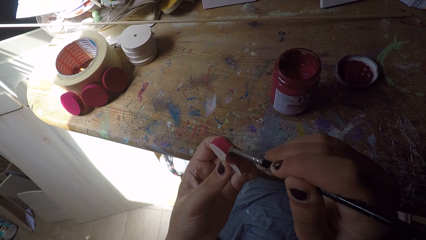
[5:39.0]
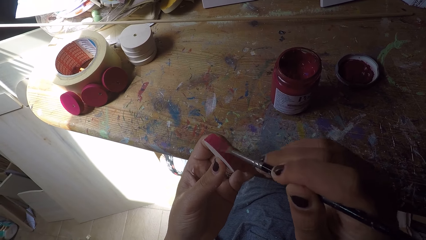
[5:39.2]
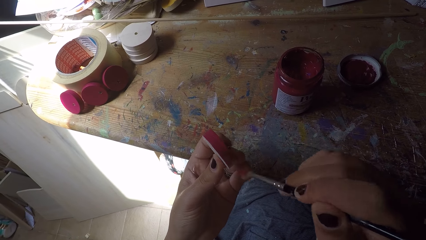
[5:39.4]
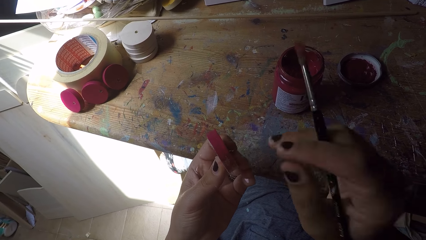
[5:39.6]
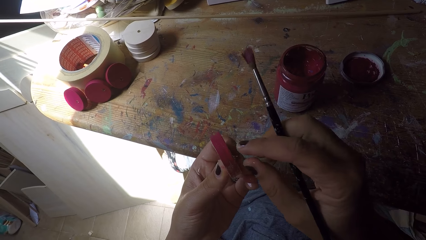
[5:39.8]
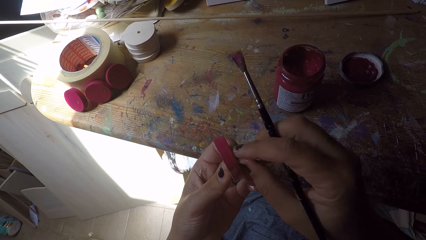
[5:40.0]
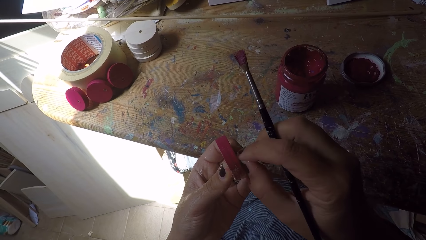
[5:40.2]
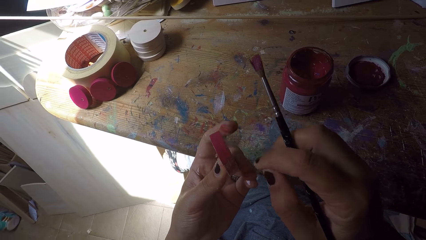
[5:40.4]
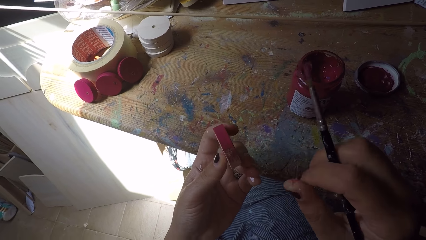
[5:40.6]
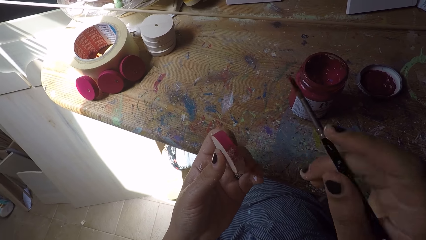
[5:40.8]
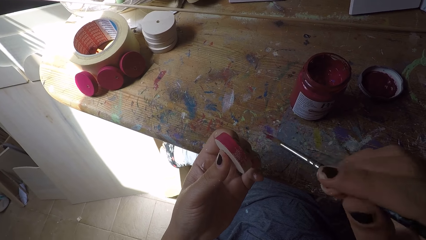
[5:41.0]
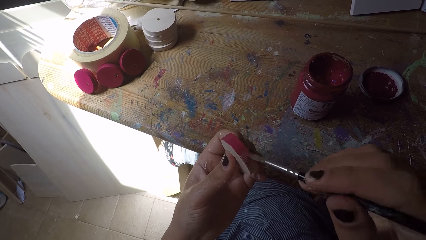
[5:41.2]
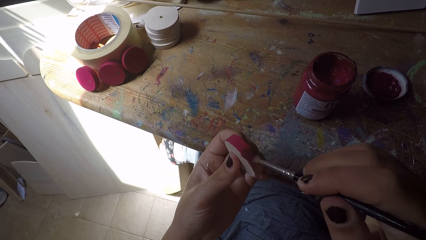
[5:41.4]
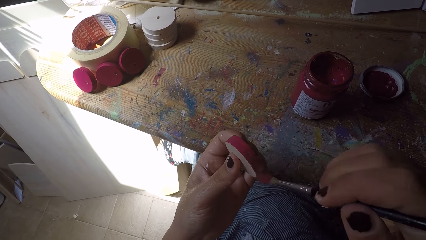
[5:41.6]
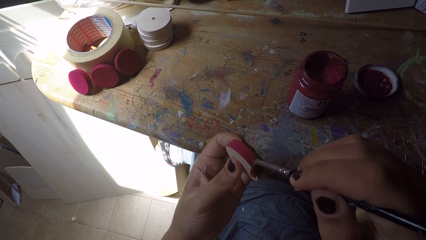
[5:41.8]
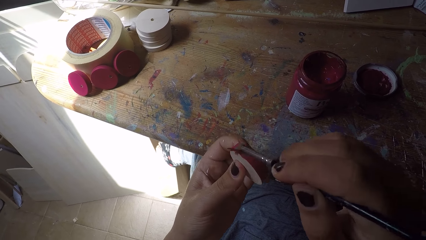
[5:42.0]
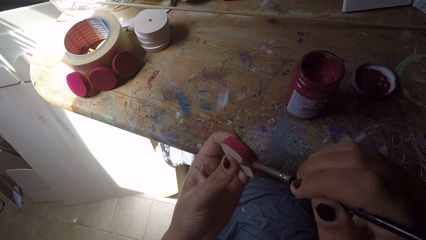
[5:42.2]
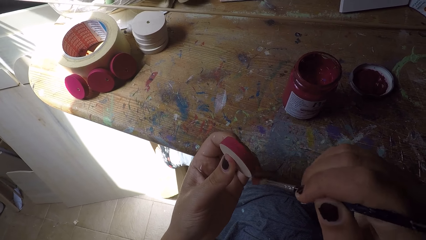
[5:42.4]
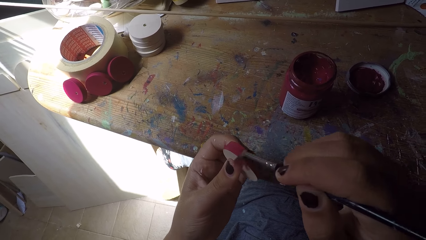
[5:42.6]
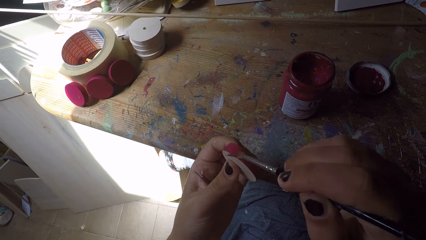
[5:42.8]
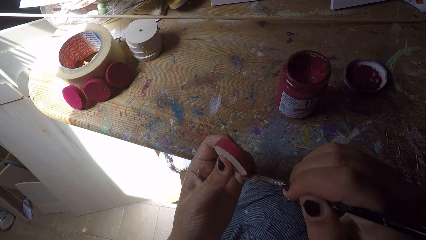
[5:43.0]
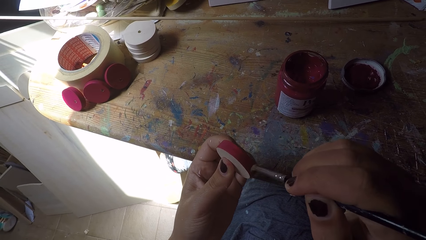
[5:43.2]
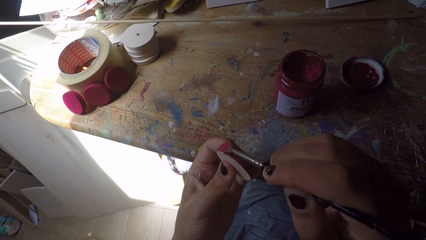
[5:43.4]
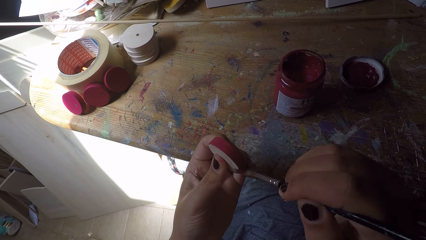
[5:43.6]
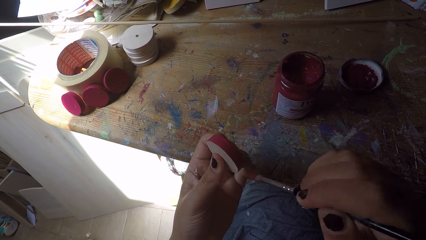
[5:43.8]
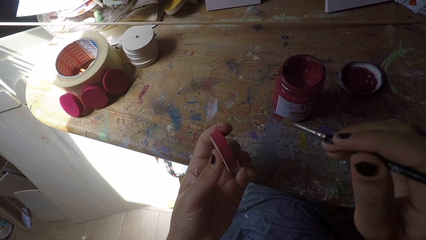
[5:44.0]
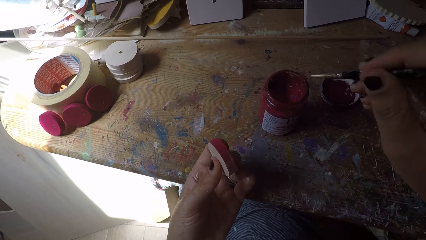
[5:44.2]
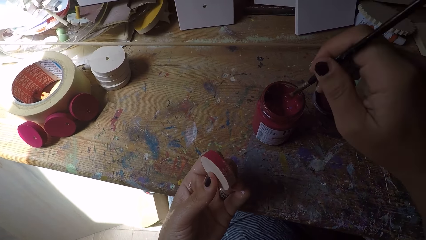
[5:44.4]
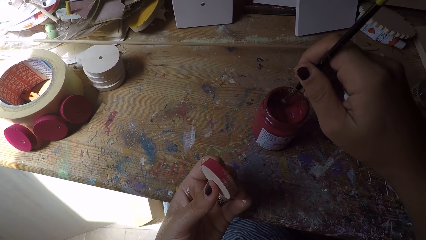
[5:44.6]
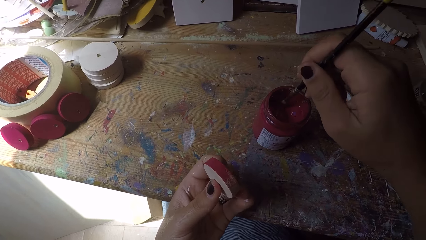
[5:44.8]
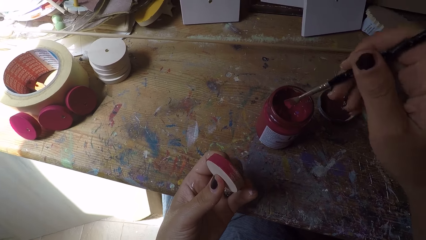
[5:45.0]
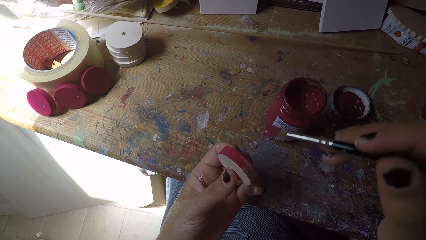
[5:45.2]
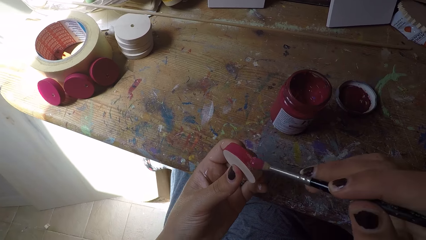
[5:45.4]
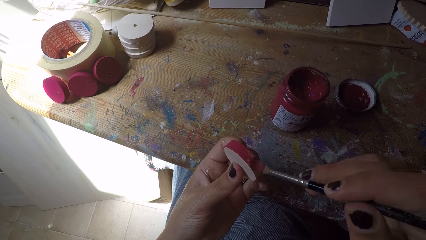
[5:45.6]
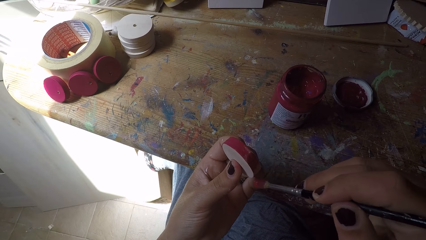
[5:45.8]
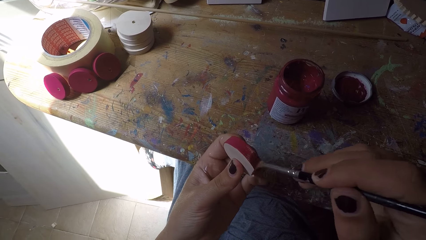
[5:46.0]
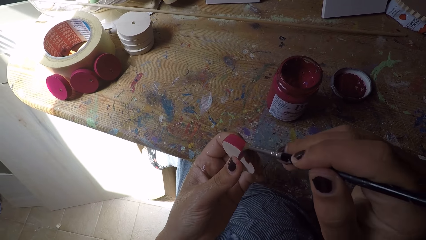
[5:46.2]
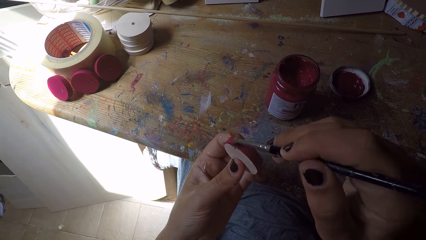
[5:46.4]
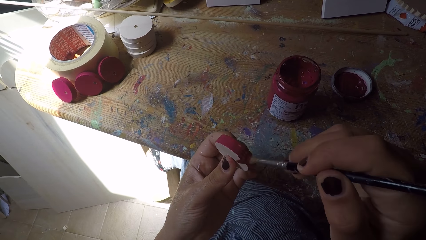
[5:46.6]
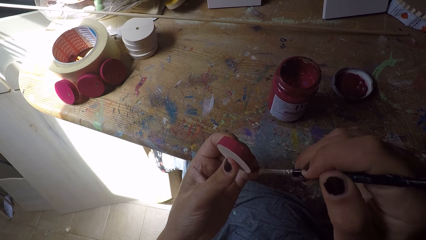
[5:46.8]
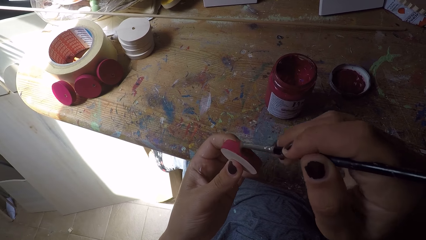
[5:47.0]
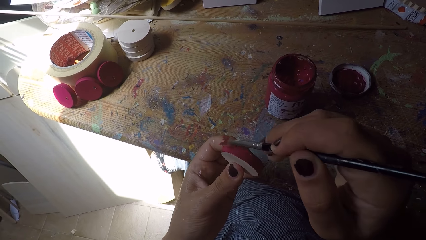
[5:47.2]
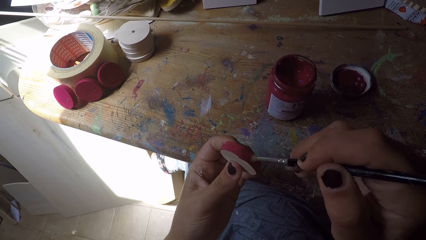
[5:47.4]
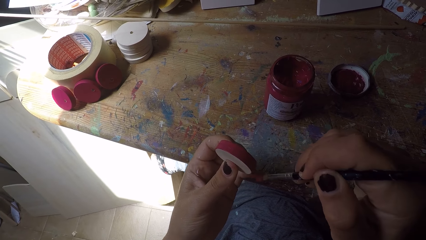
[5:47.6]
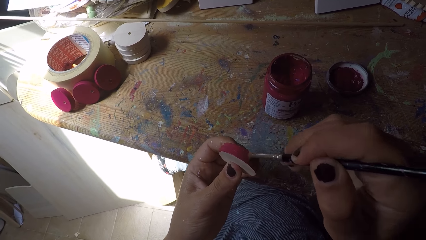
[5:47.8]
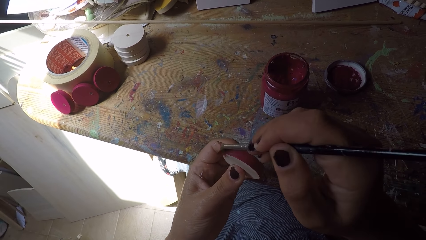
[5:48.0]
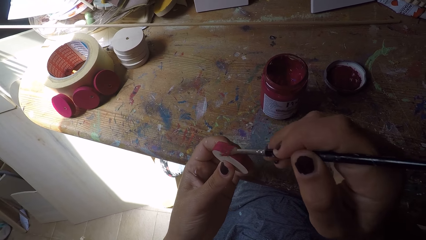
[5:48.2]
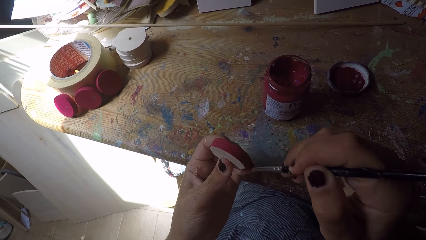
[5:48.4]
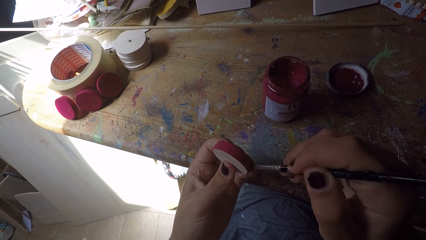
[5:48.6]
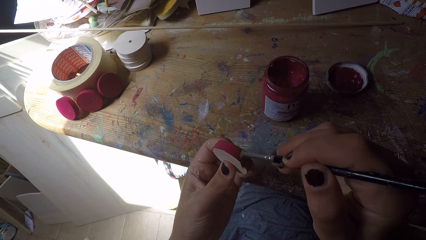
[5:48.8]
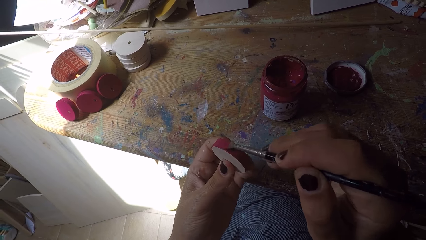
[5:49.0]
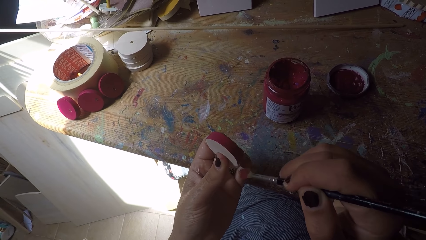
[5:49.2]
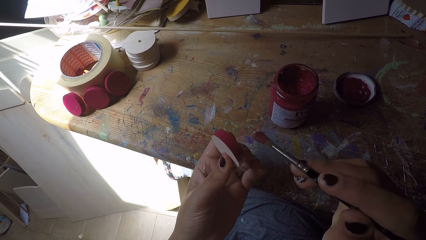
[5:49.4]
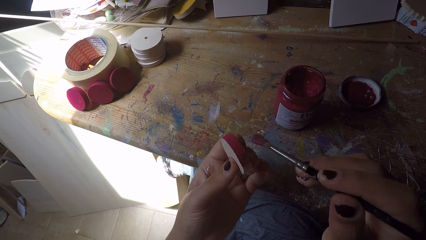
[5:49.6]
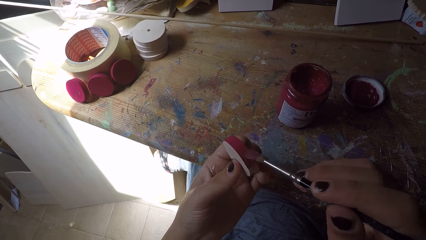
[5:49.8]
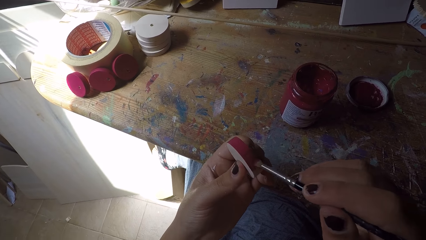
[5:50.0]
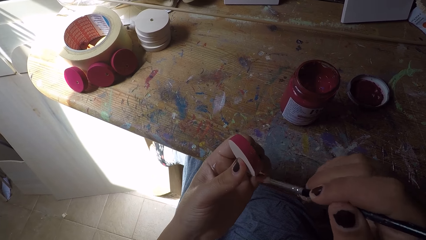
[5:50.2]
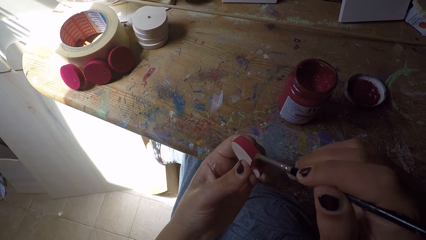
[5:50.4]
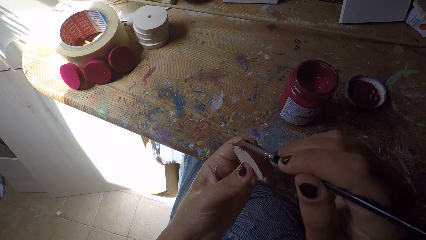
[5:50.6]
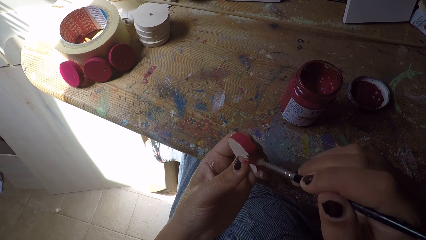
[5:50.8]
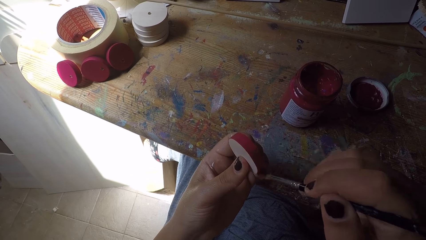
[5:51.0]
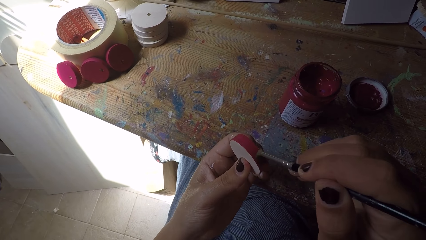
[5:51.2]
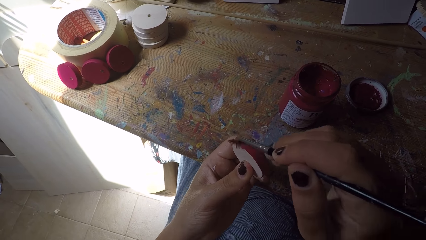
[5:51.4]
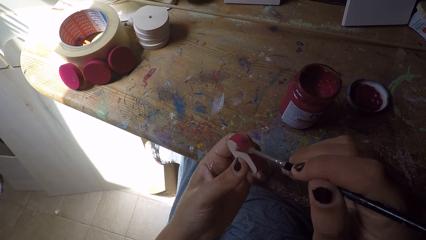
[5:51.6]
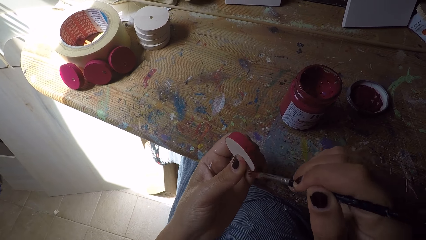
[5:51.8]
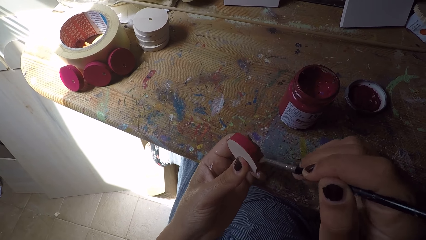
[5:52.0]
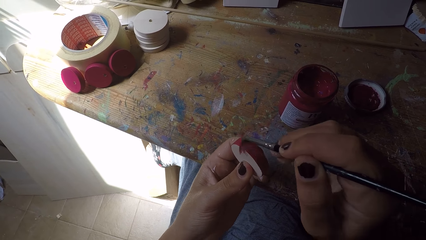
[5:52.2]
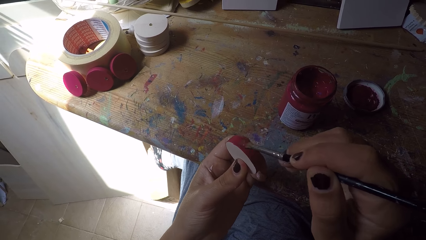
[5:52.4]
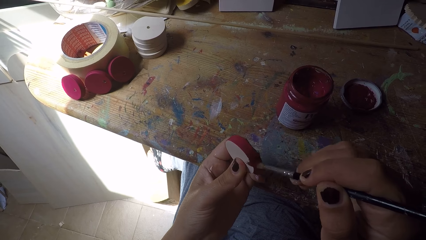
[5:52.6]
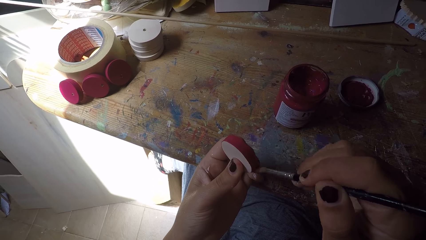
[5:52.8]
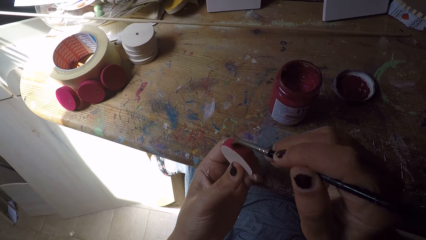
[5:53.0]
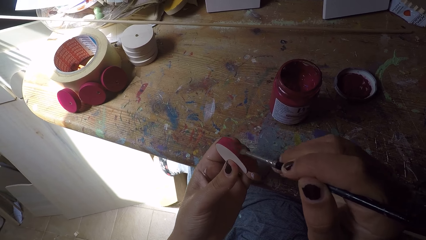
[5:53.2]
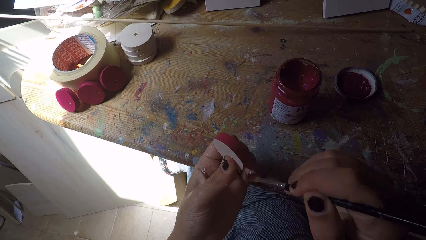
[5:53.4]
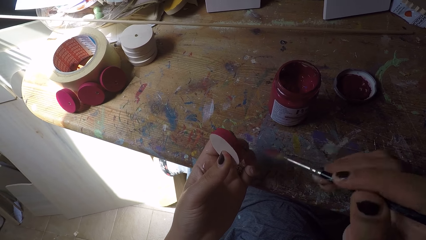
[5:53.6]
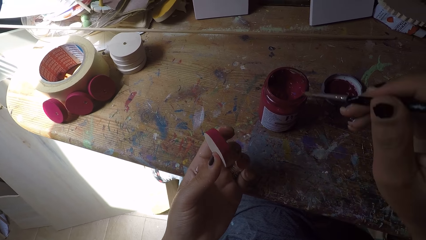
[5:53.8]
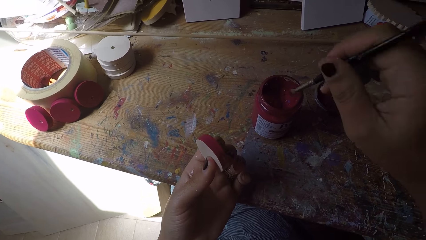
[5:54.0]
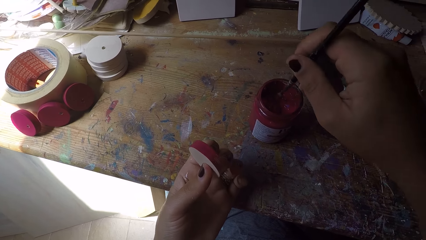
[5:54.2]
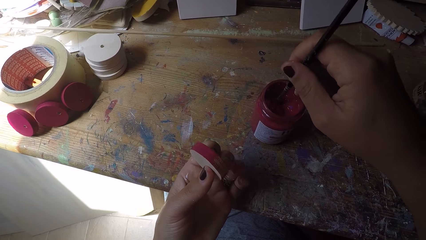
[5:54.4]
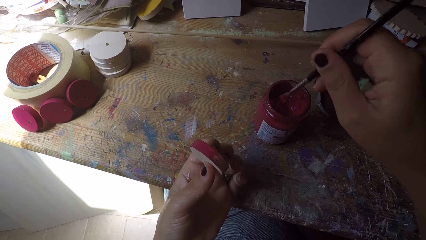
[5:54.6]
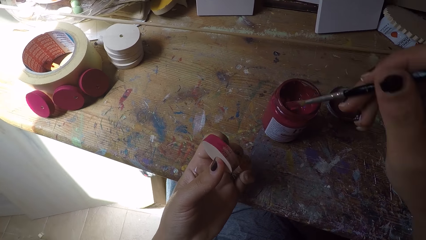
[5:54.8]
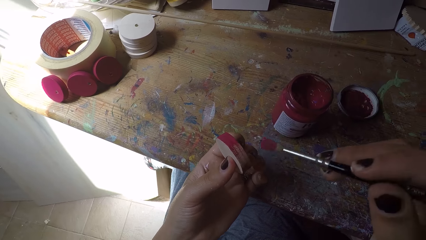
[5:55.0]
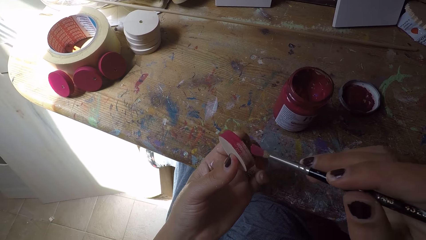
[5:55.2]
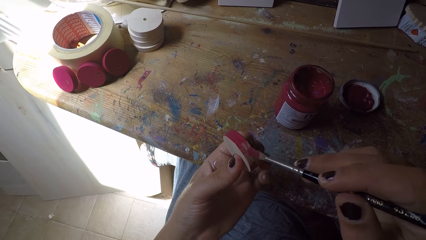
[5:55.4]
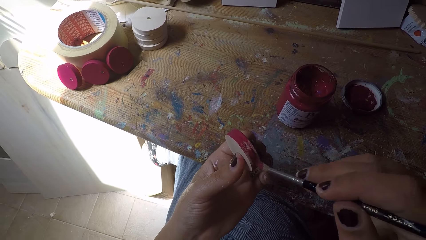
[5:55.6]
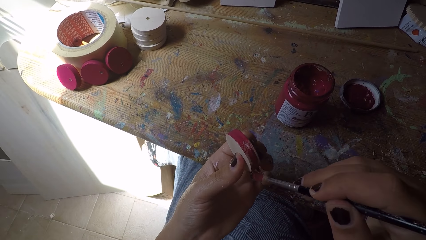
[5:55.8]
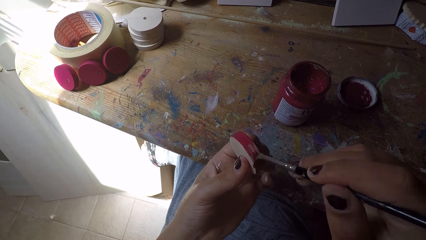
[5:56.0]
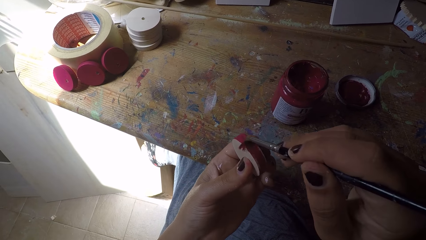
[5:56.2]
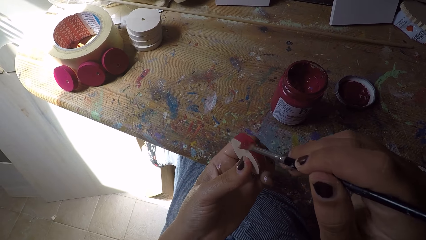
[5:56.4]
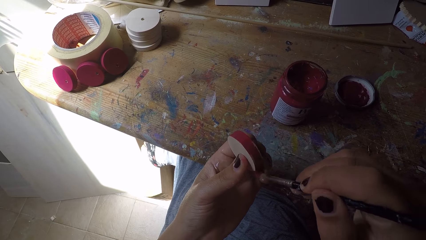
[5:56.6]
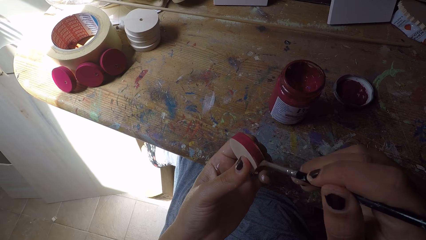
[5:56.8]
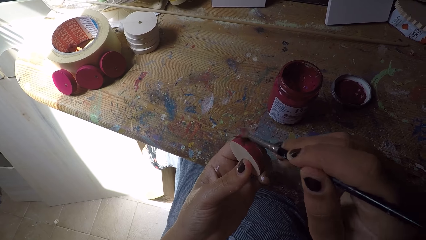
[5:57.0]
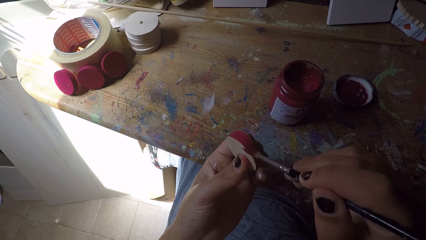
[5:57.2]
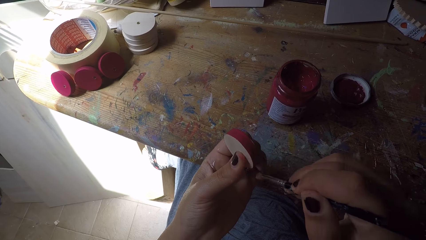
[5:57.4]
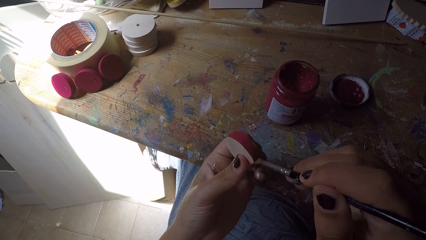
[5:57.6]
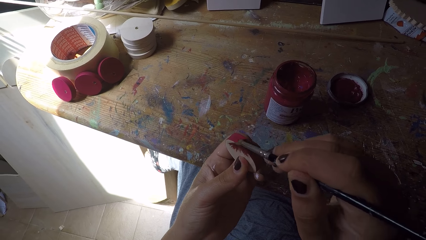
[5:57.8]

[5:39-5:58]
The camera wearer removes a piece of wood from the wood ornament or wood circle piece with her right hand. She adjusts the wood circle piece. She paints the wood ornament with the paint brush in her right hand. She scoops paint from the paint can with the paint brush in her right hand. She paints the wood ornament with the paint brush in her right hand. She scoops paint from the paint can with the paint brush in her right hand. She paints the wood ornament with the paint brush in her right hand.
